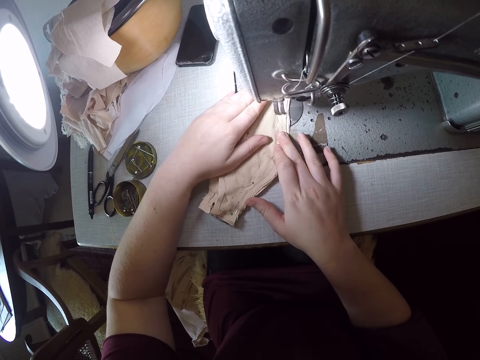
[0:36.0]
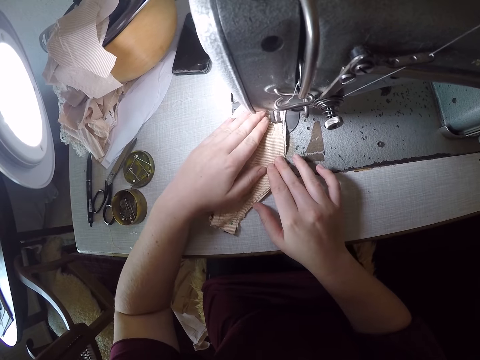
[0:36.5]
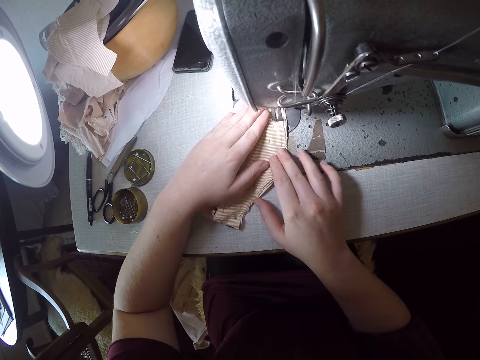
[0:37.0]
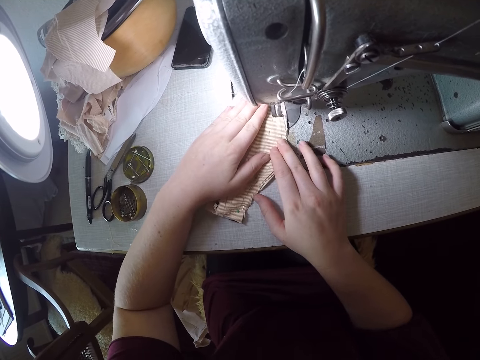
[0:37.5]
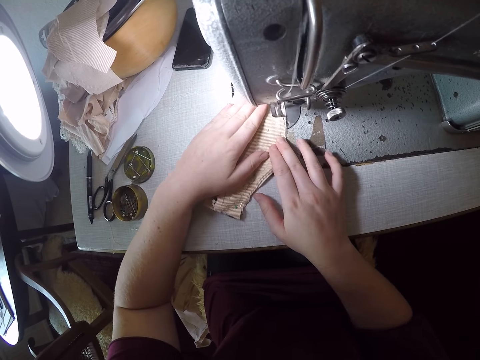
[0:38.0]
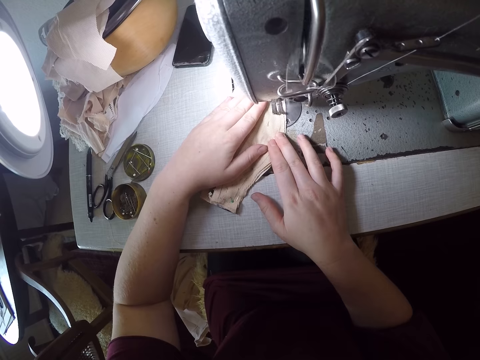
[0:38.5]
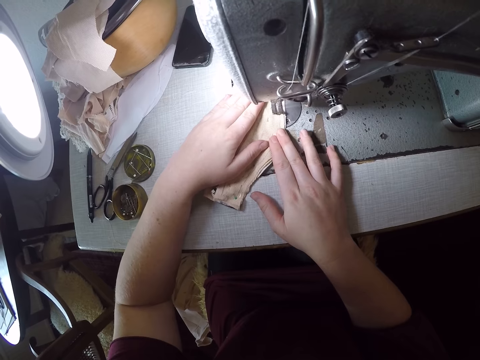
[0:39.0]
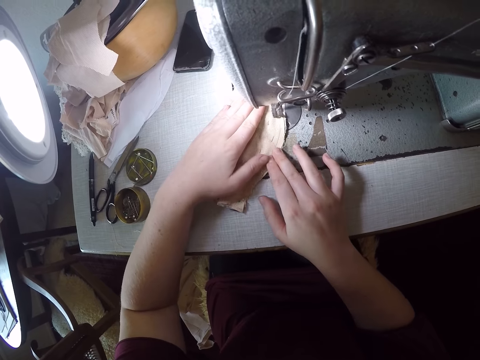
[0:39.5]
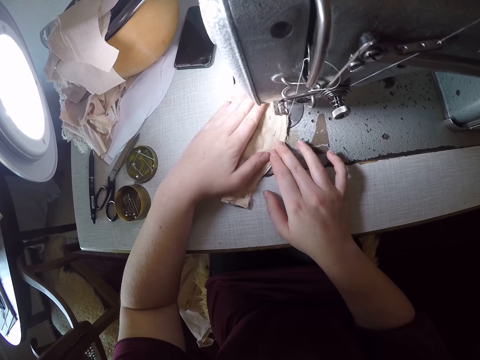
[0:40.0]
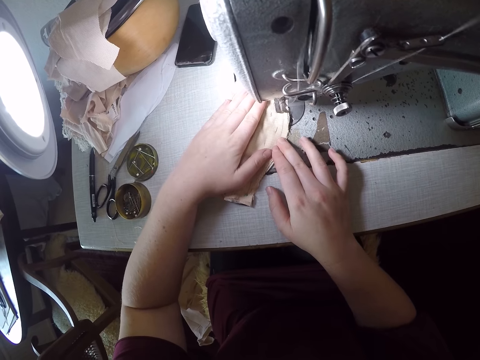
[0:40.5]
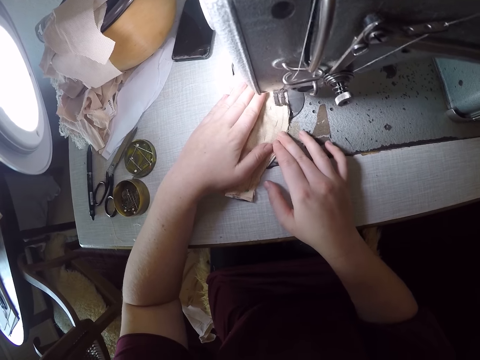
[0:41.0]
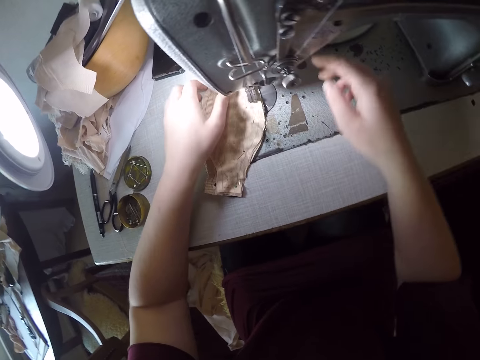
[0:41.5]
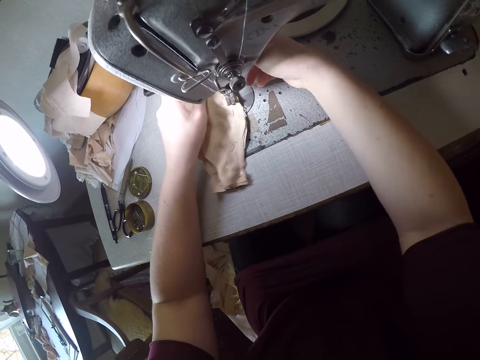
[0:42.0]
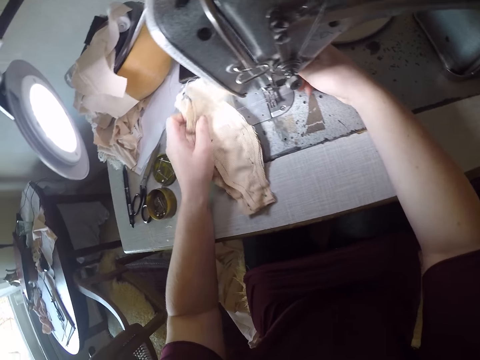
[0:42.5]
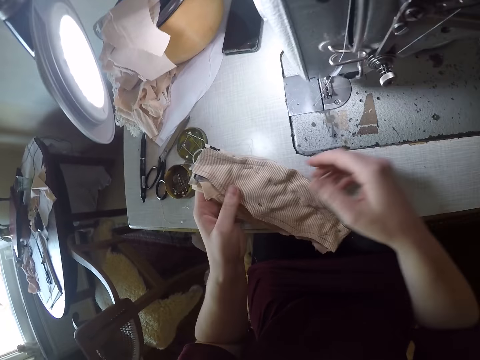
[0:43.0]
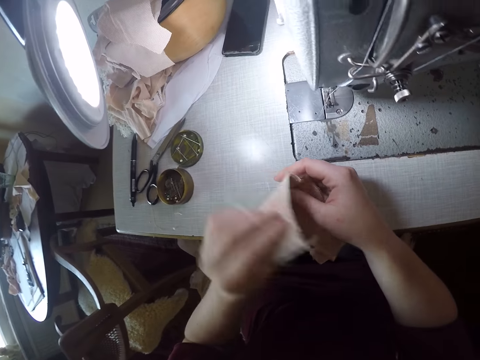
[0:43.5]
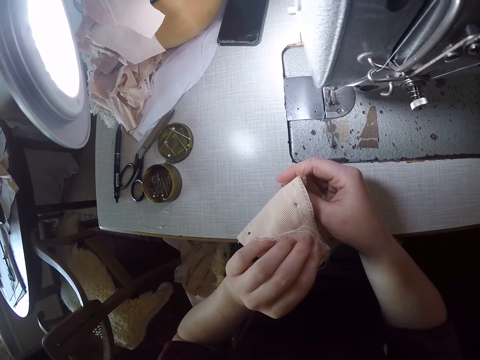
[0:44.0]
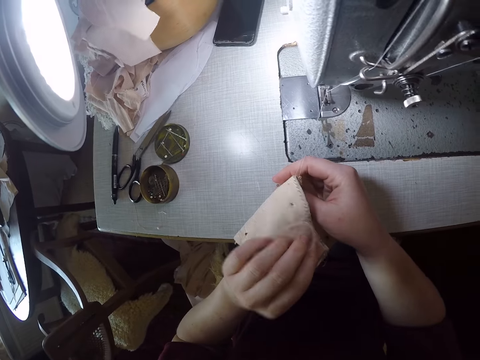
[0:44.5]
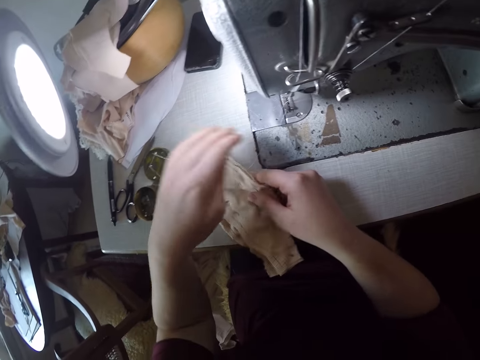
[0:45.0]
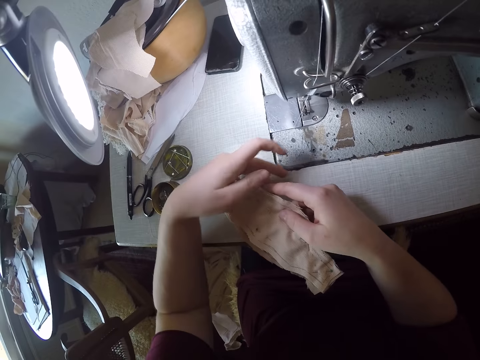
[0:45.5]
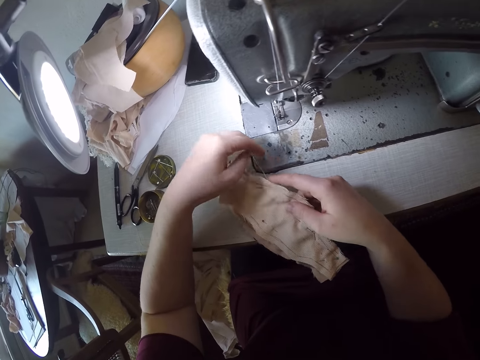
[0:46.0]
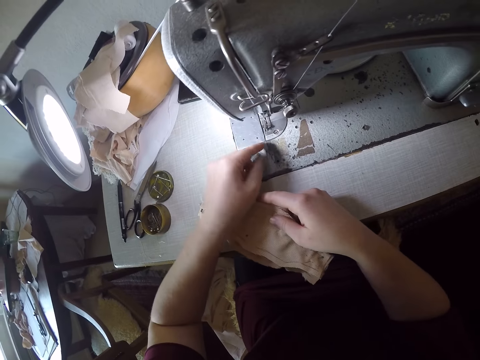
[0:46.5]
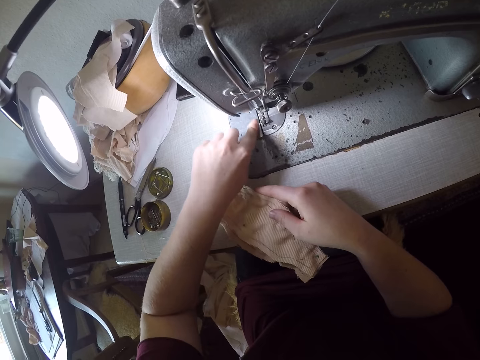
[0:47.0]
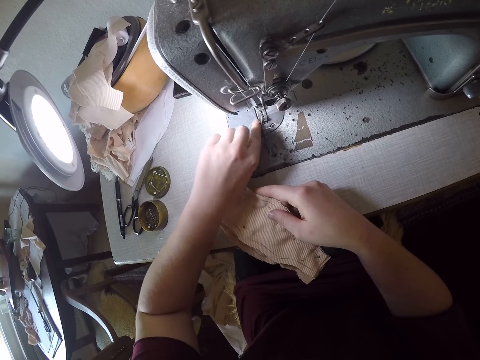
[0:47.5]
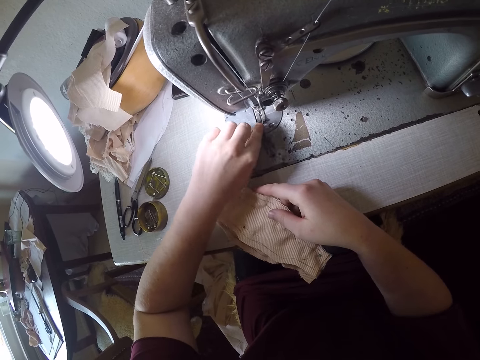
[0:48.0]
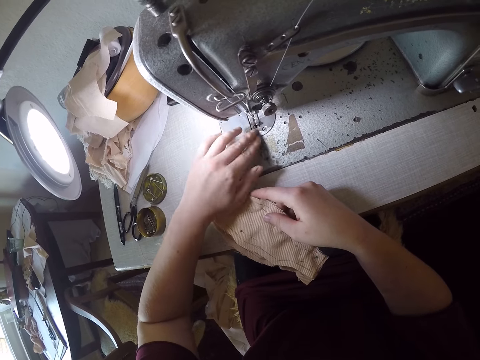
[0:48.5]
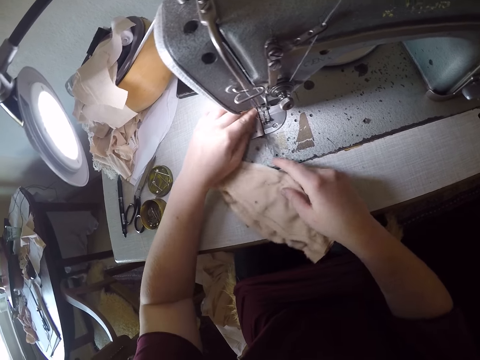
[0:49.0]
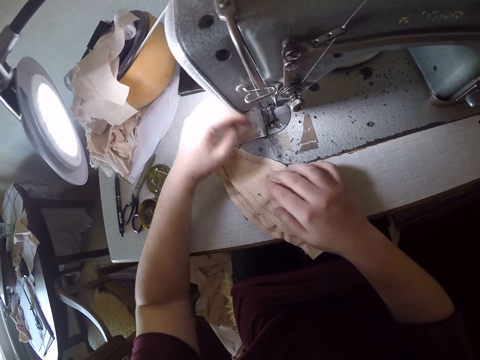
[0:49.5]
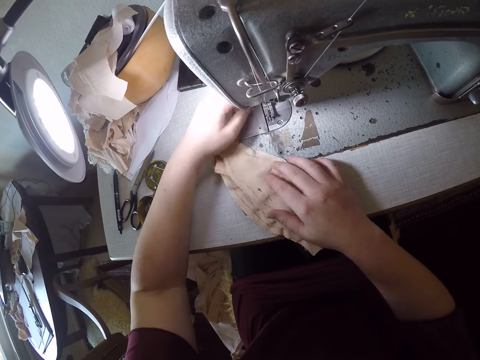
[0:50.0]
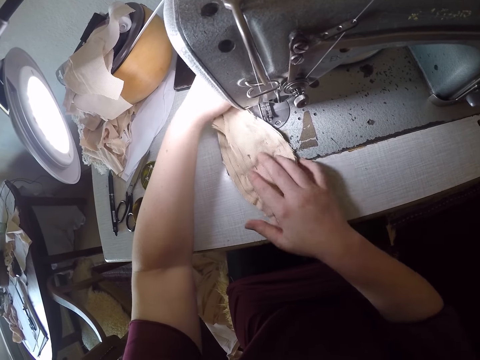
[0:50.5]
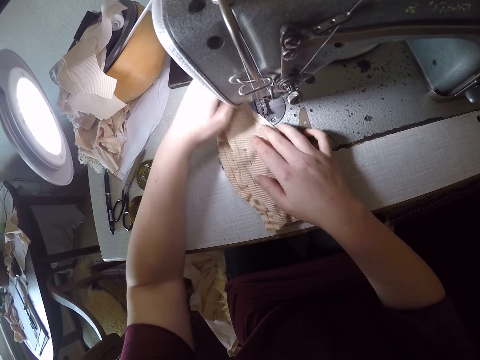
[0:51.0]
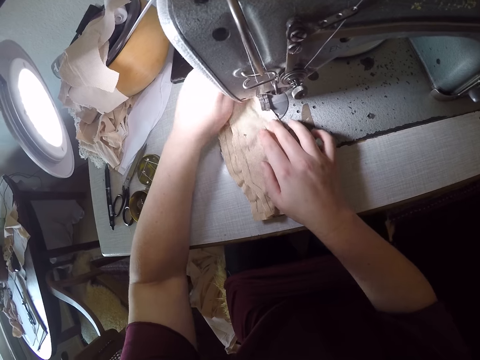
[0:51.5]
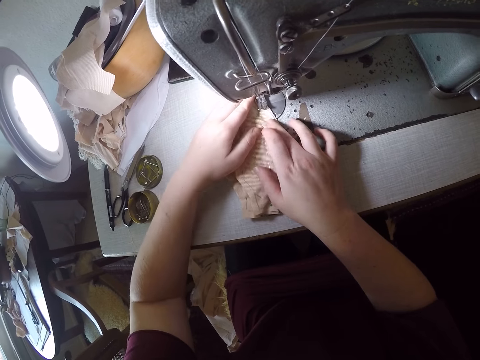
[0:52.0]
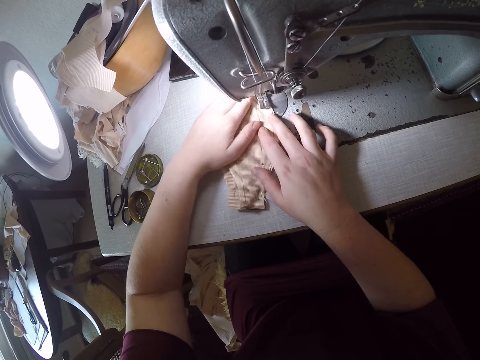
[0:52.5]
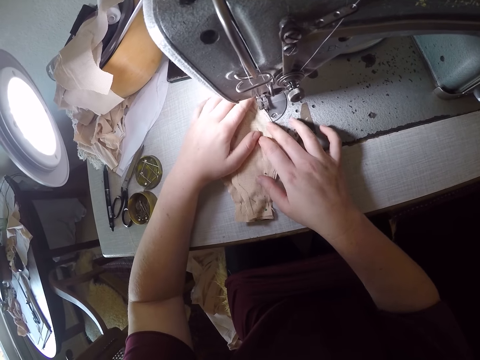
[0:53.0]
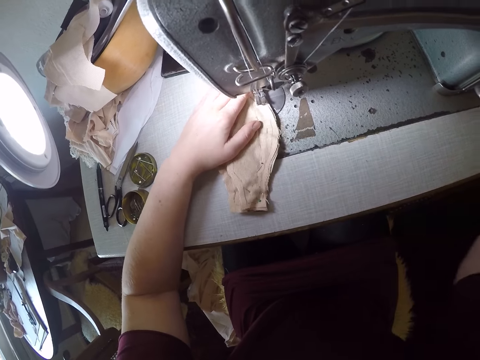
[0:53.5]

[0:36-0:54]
The camera wearer removes the material from the machine. They examine the material. They fold the cloth and unfold the cloth. They hold the string. They remove the thread from the material. They put the cloth under the presser foot. They arrange the material under the sewing machine.

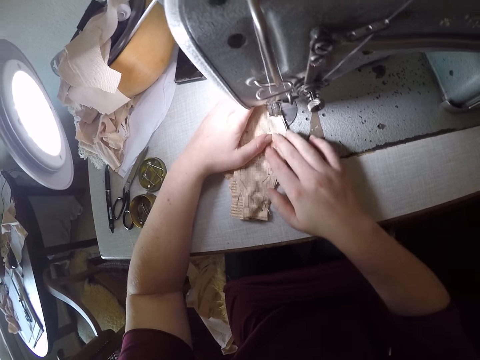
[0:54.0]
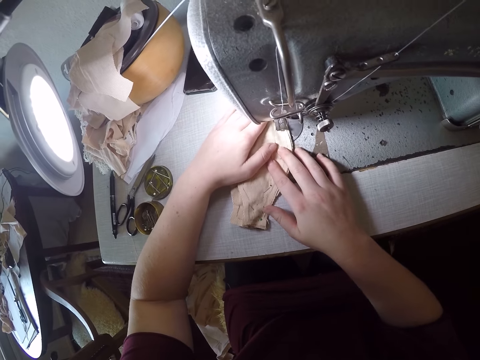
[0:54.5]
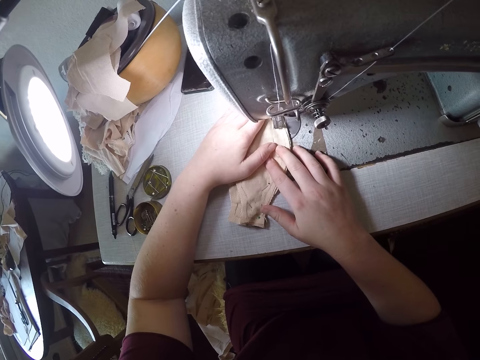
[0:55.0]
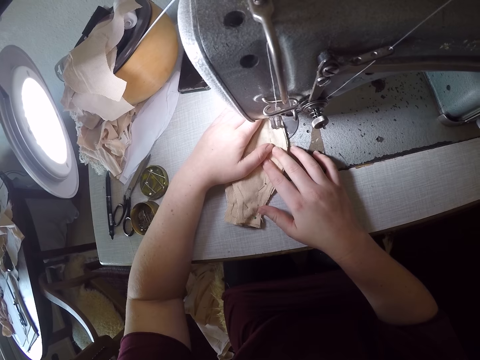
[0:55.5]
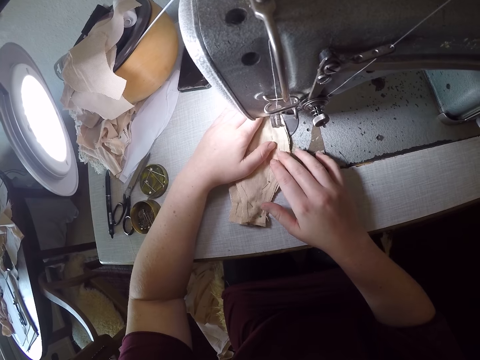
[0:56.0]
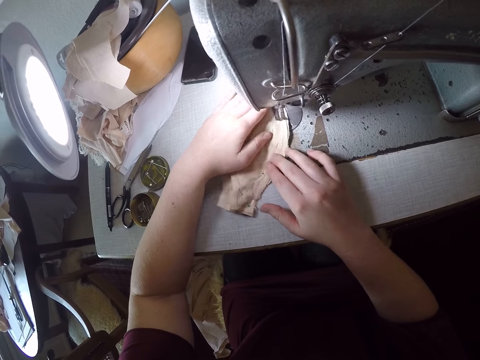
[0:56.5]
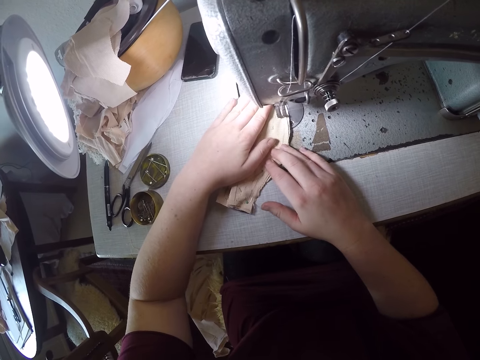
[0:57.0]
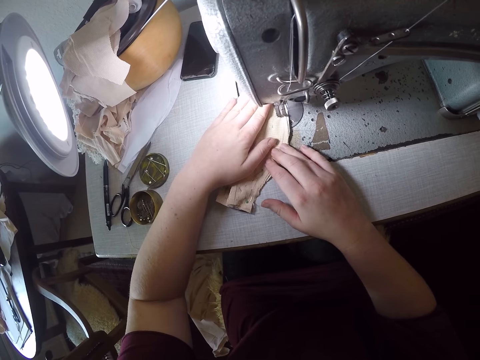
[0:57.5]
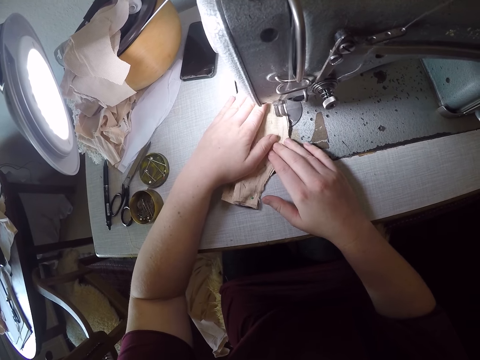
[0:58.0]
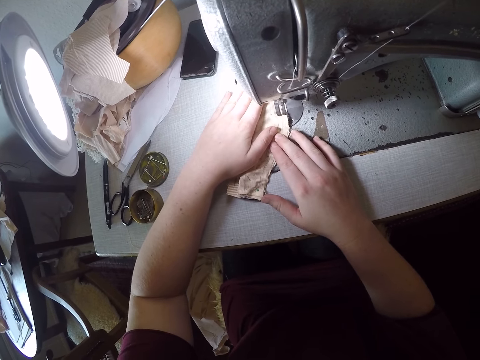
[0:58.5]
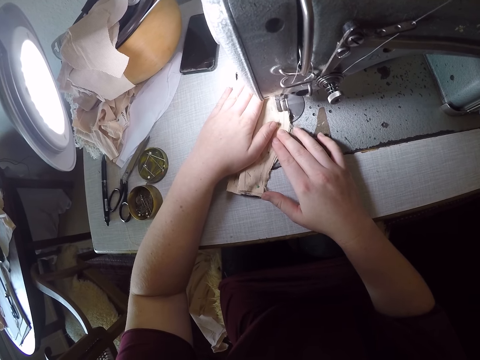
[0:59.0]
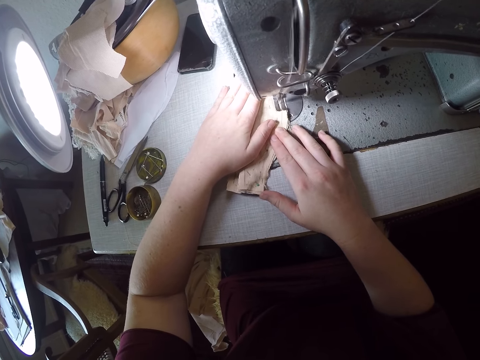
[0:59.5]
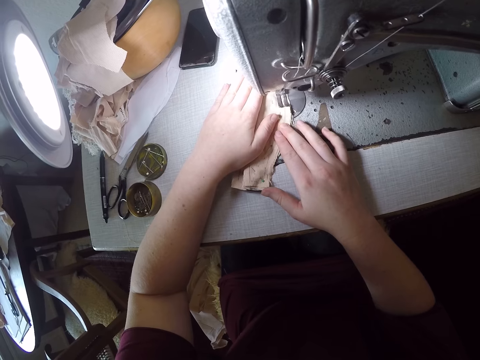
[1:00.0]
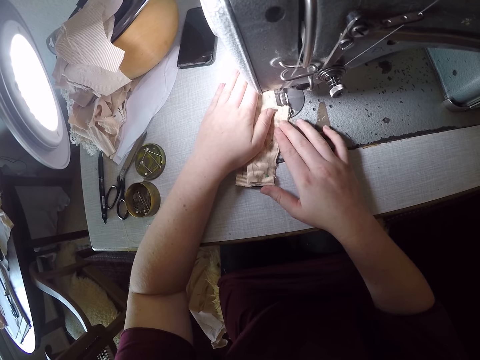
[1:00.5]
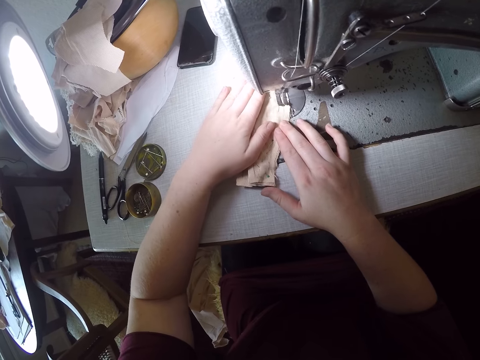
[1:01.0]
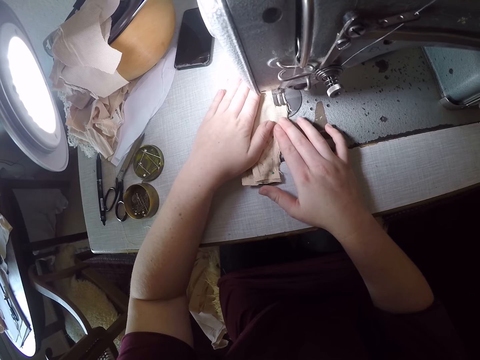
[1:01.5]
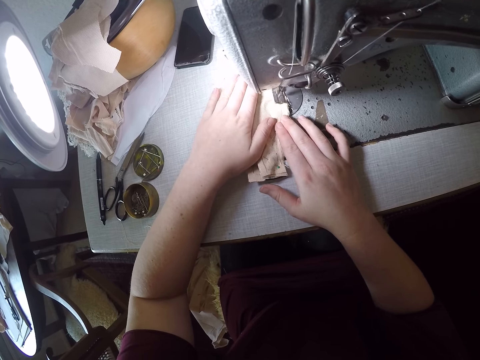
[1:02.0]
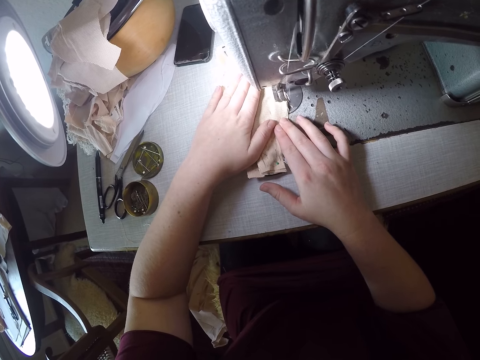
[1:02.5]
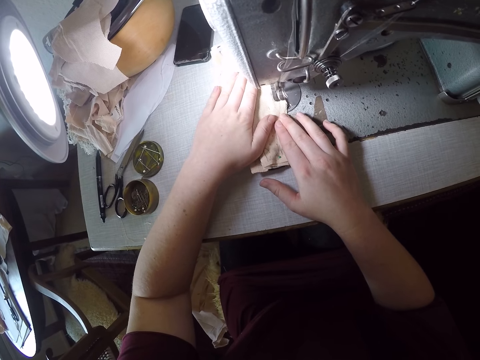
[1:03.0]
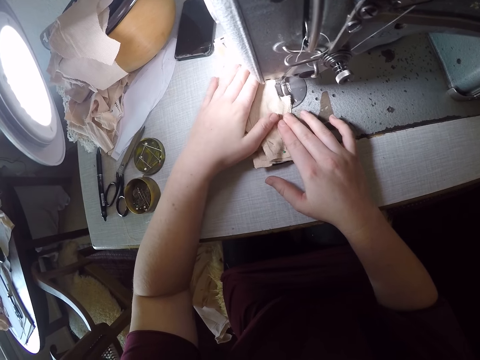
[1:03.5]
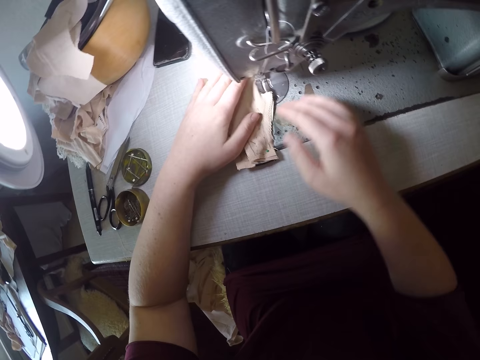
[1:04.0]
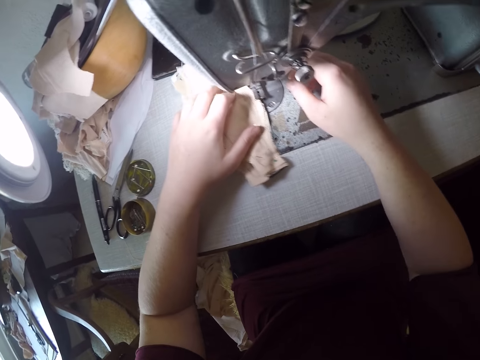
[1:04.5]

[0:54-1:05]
The camera wearer sews the material with the sewing machine.
